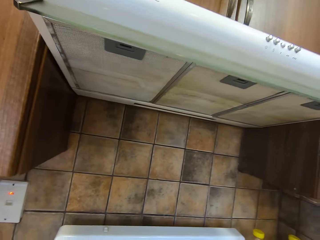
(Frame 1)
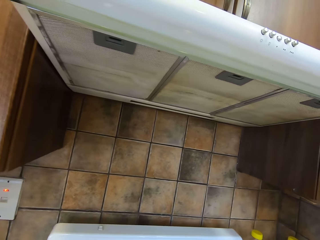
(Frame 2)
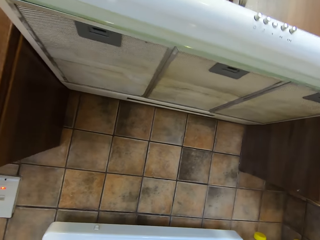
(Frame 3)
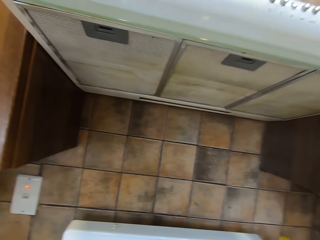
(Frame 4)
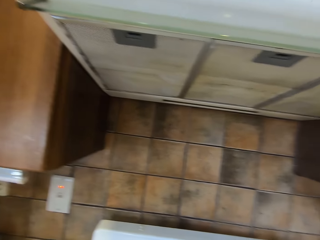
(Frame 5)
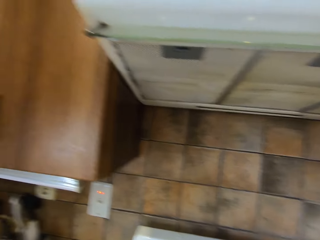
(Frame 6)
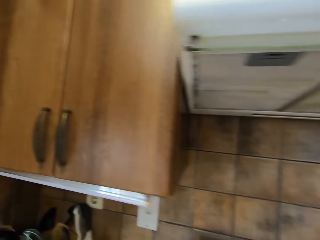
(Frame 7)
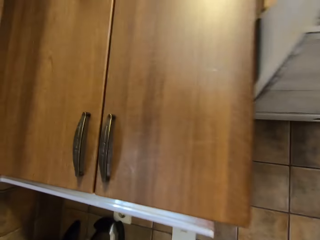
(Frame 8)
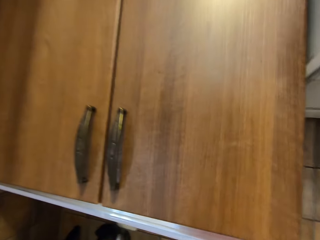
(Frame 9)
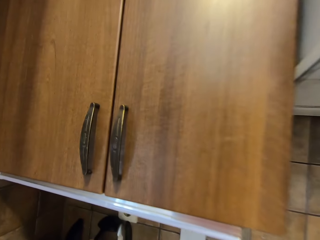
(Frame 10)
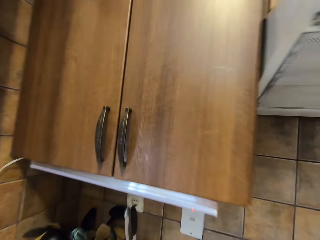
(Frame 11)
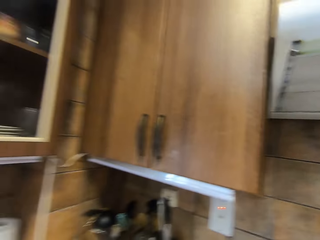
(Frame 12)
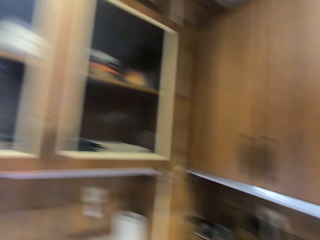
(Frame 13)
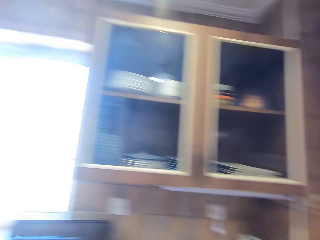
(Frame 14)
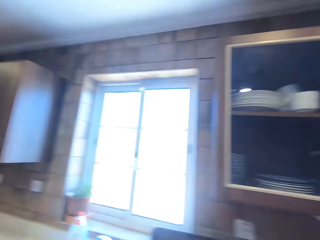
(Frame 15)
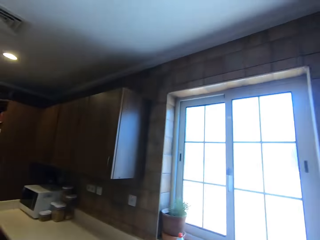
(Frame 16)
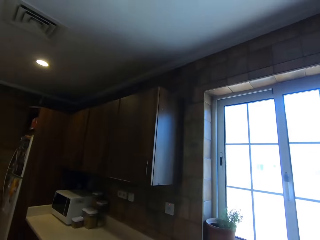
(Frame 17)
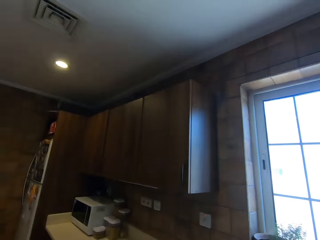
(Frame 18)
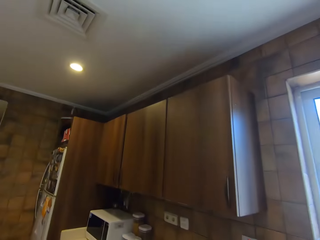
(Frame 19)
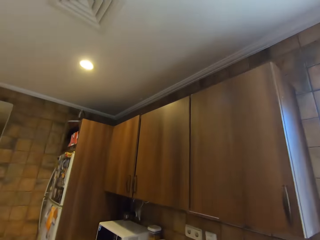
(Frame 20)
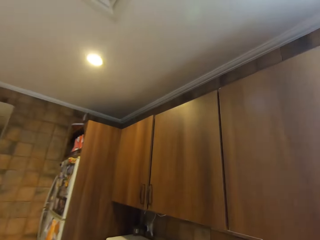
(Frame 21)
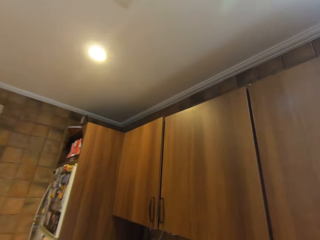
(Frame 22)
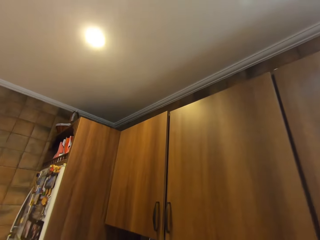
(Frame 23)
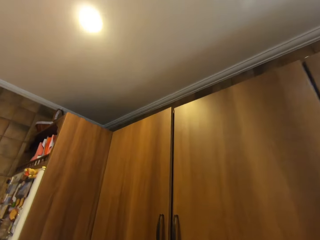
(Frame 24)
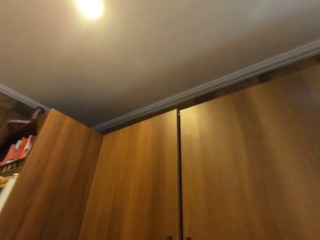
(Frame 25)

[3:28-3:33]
The camera wearer walks in the kitchen.

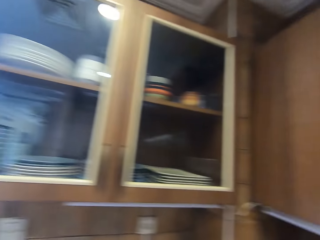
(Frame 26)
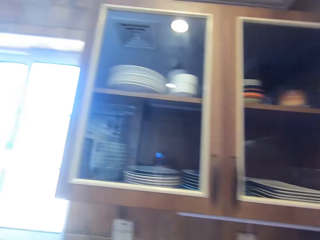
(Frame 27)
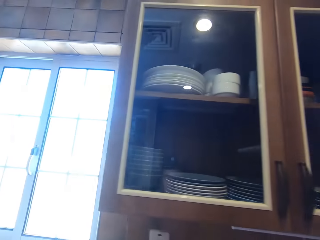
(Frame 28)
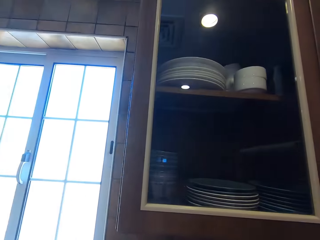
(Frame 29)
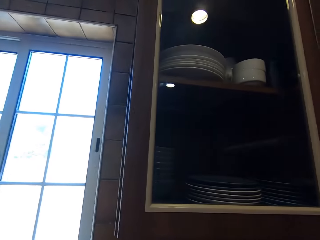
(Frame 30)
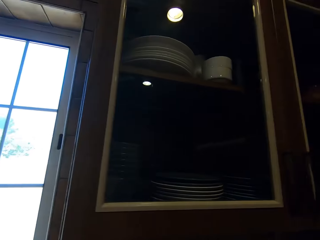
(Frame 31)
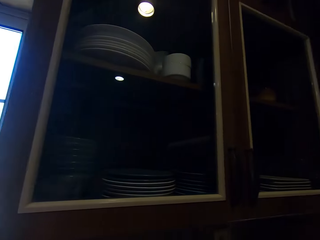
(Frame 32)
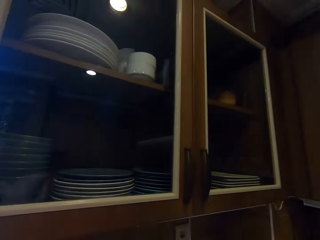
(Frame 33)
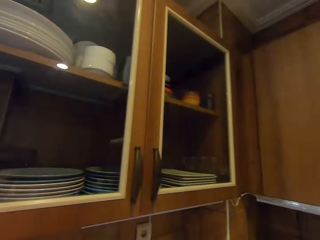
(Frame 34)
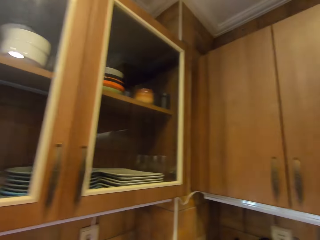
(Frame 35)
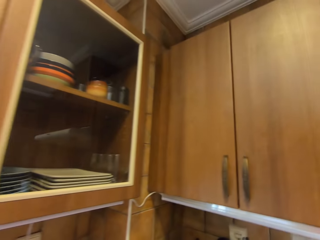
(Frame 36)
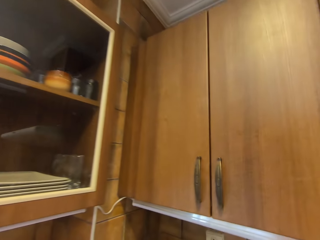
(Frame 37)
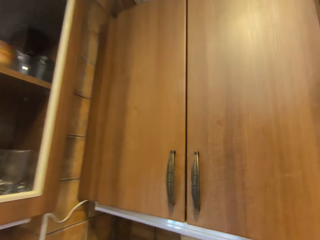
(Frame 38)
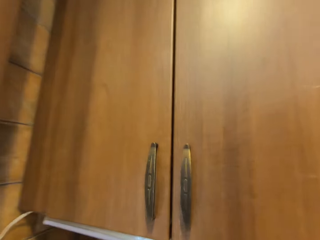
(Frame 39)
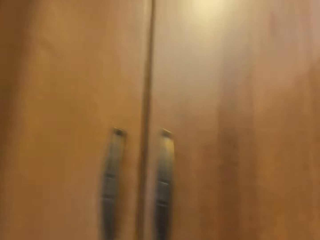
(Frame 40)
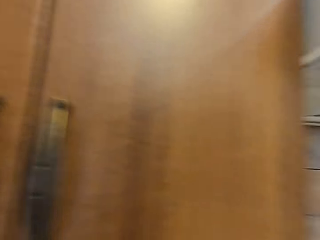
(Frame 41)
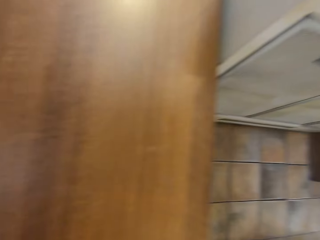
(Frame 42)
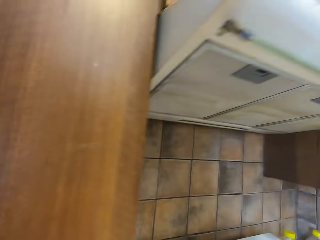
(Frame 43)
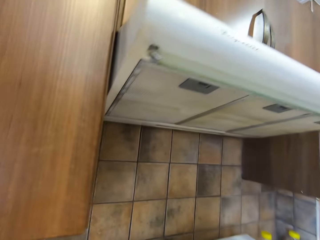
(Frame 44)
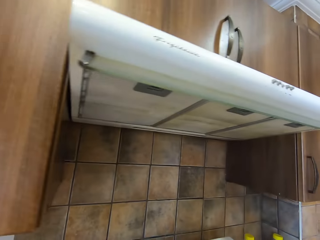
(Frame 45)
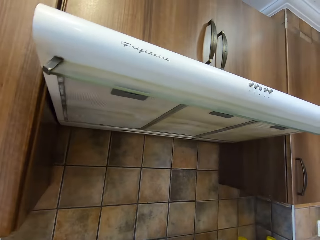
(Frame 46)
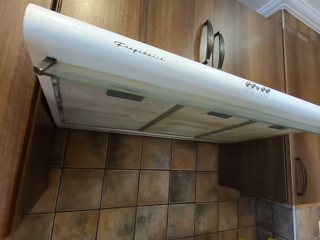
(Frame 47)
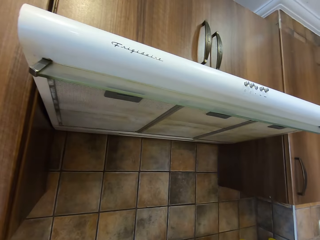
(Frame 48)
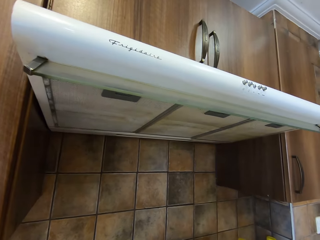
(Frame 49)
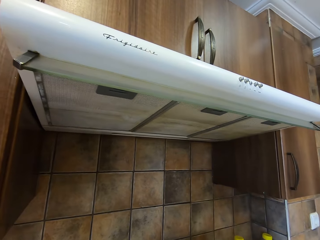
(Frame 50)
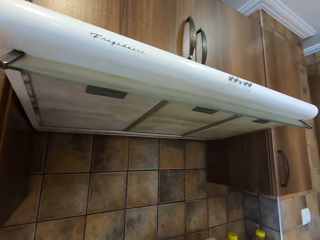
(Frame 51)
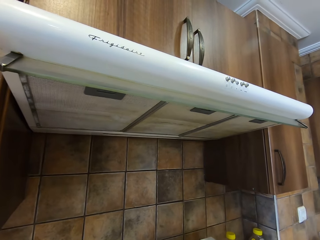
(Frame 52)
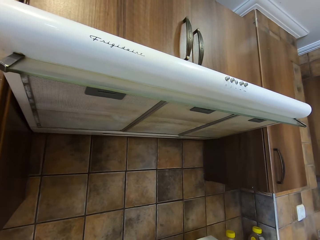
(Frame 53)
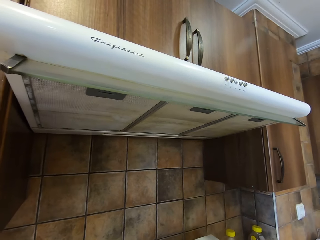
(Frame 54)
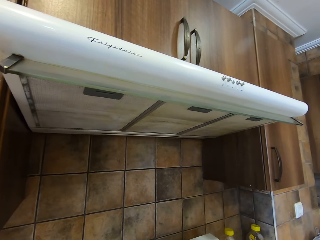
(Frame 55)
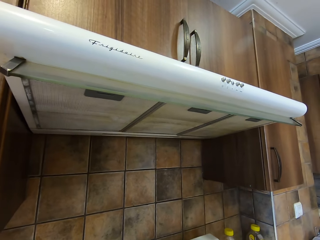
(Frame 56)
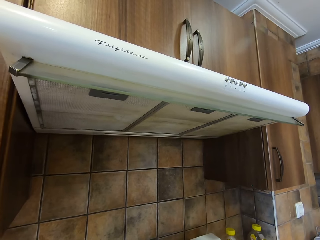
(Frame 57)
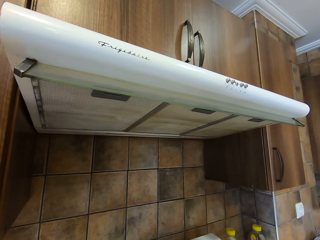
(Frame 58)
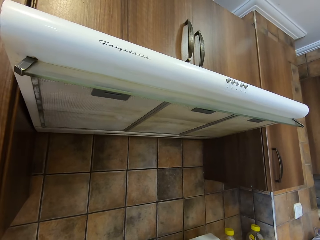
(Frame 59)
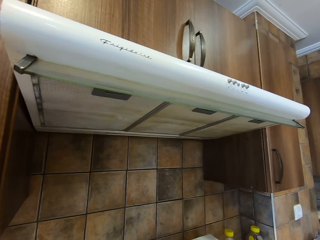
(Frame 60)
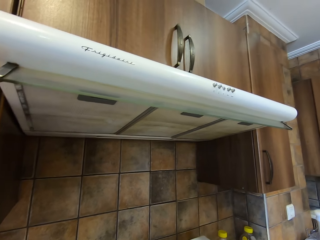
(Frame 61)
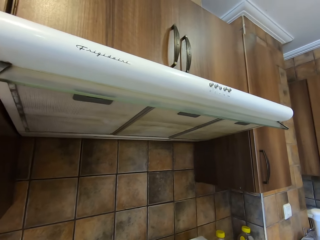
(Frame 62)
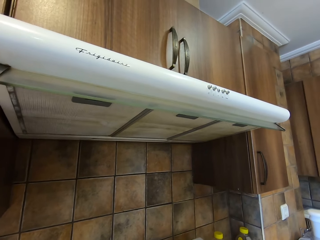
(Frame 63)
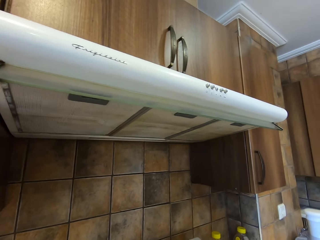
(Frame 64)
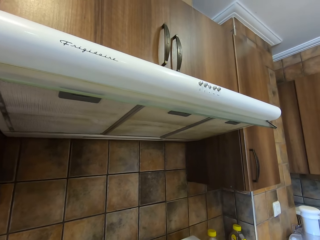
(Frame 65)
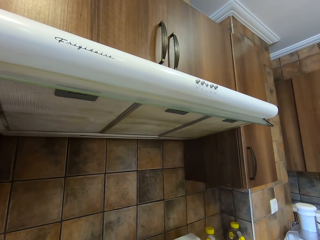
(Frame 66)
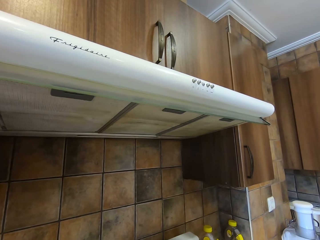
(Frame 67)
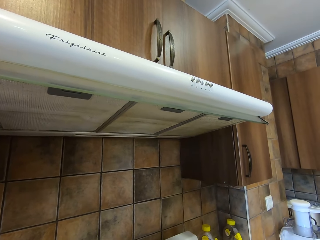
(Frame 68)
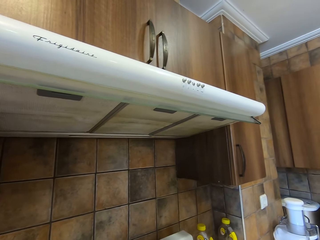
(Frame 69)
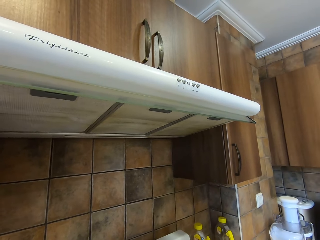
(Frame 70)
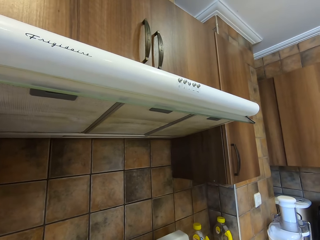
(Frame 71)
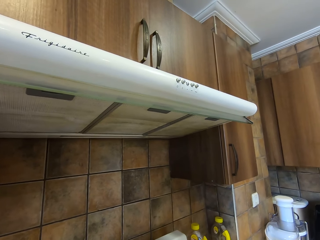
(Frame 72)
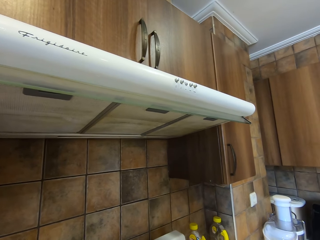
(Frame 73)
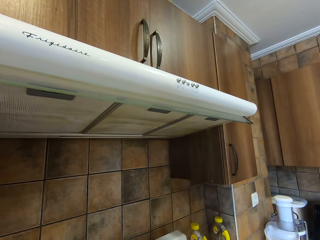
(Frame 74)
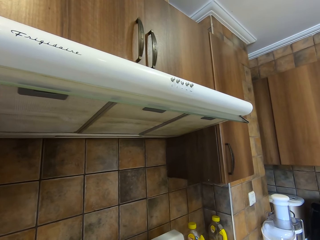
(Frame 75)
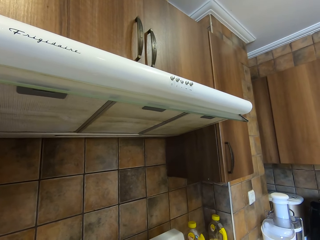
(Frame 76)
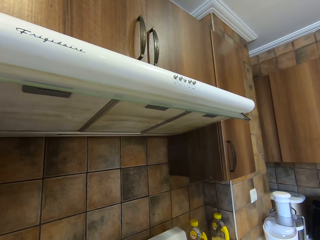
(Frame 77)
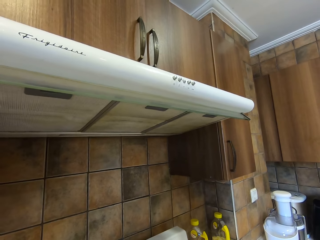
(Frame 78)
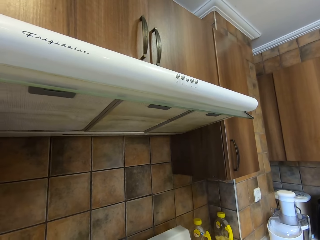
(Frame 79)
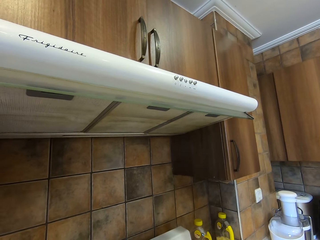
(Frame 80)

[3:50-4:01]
The camera wearer moves beside the cabinet. They stand in front of the cooker. A man converses to the camera wearer.

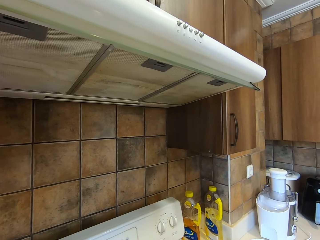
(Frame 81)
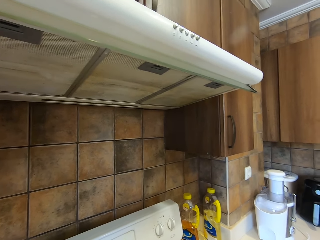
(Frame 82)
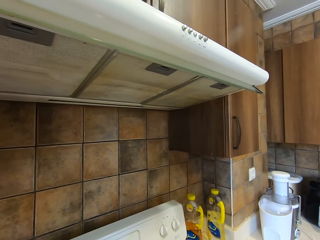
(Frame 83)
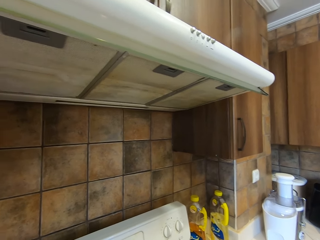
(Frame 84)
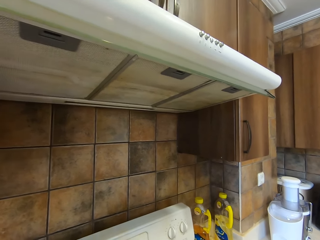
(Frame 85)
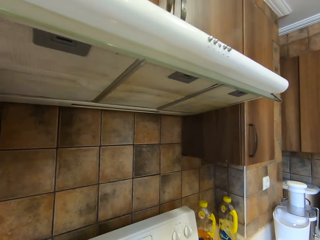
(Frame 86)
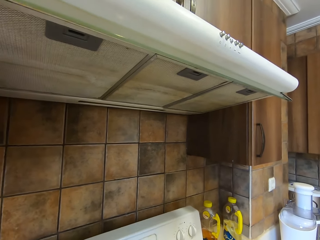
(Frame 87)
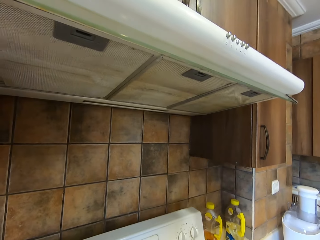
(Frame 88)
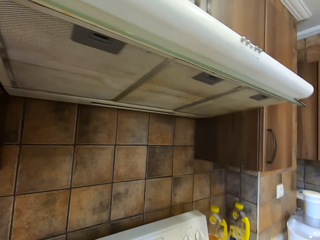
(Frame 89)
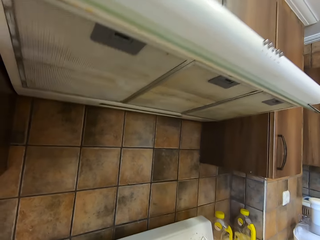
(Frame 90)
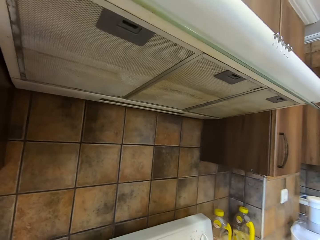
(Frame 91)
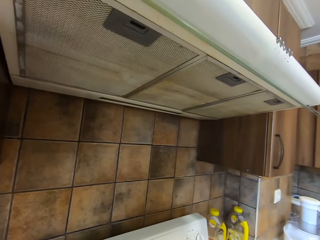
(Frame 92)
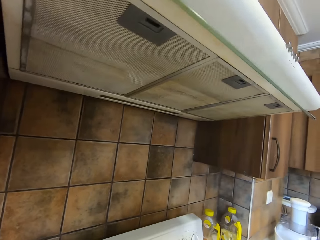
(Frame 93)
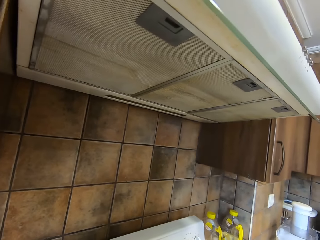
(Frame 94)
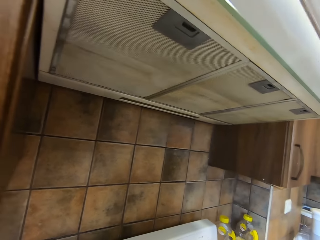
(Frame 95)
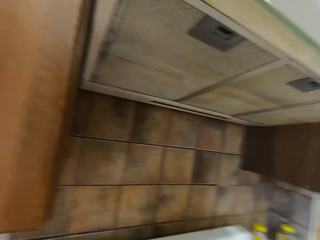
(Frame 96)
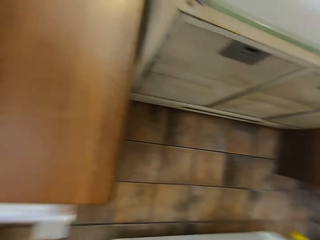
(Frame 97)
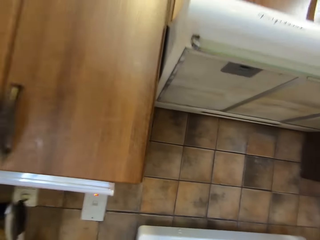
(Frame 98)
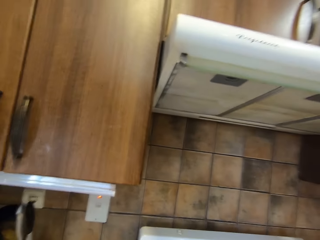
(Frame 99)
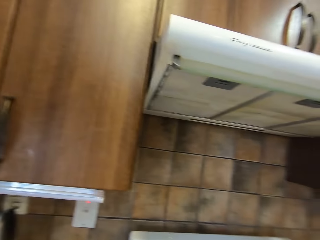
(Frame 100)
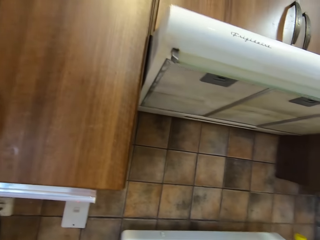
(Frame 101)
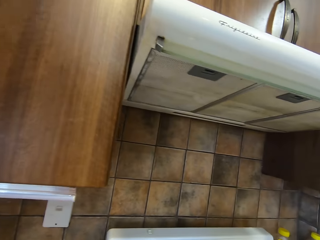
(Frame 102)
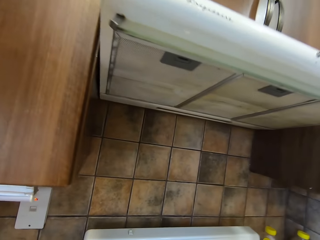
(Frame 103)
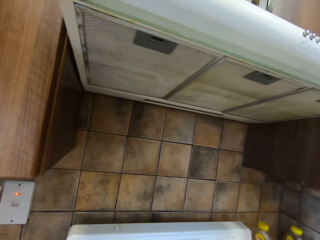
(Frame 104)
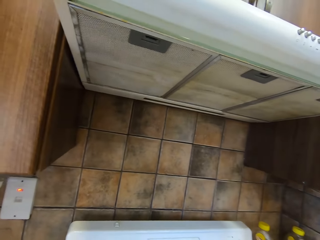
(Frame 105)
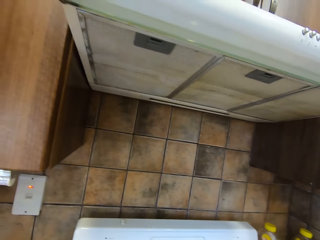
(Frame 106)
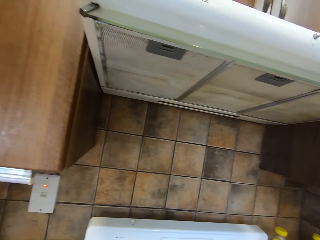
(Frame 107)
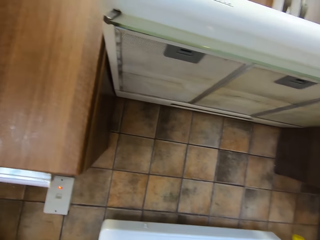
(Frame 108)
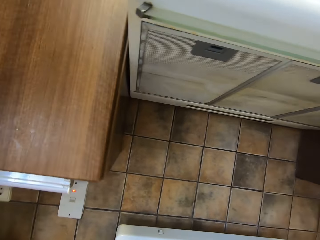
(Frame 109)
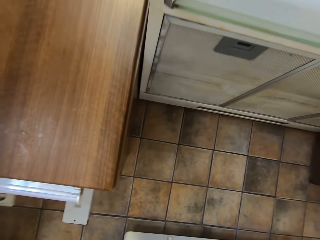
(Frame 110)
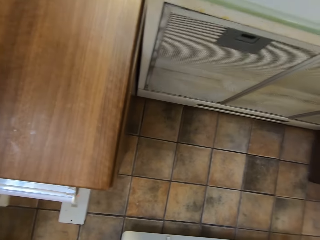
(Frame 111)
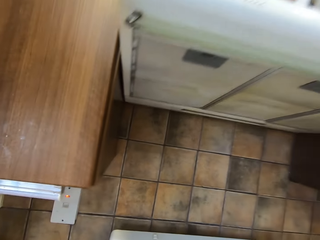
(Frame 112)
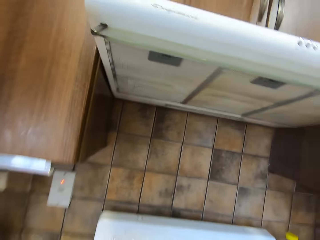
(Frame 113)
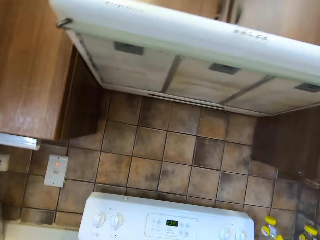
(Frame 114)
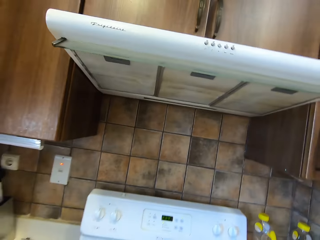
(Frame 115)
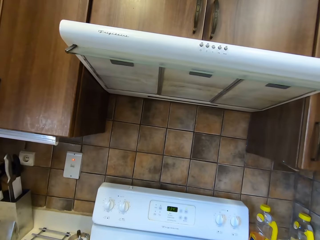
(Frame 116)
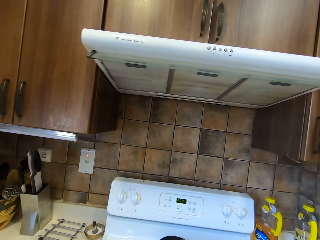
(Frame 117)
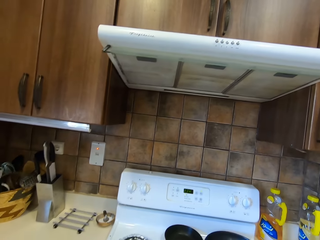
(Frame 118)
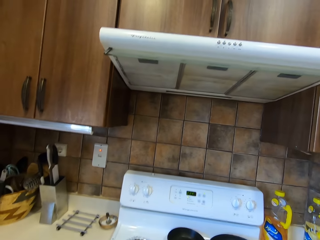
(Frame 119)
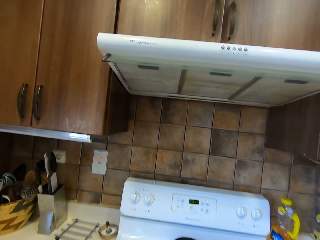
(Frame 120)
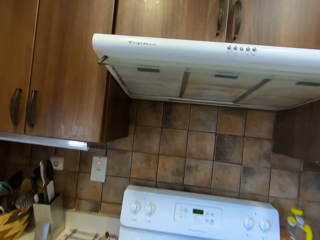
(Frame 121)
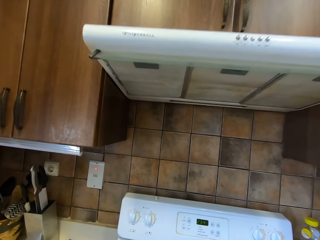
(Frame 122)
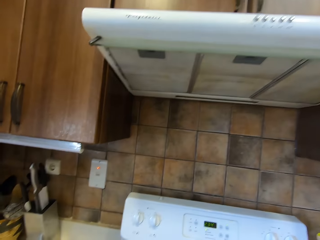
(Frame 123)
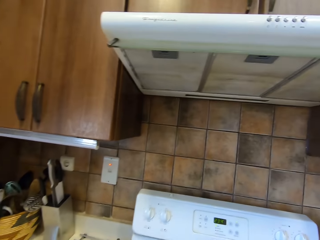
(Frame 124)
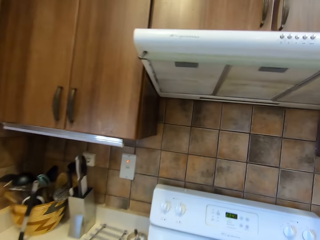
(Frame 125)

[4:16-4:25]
The camera wearer converses to the man. They move beside the cooker.
